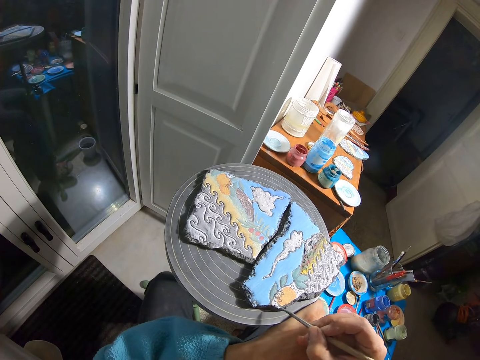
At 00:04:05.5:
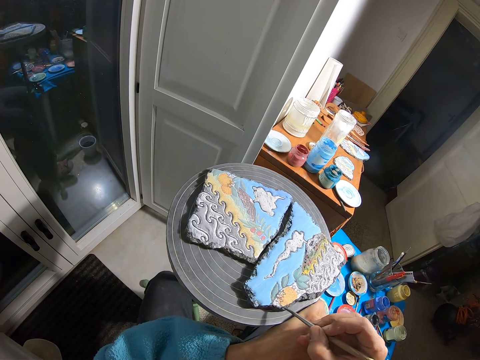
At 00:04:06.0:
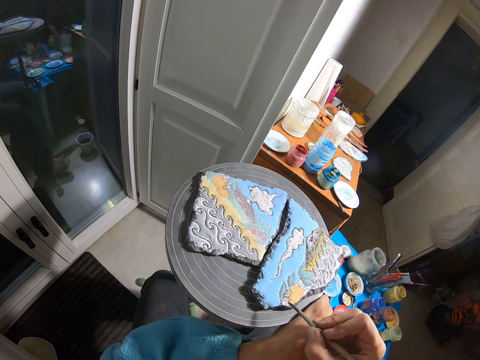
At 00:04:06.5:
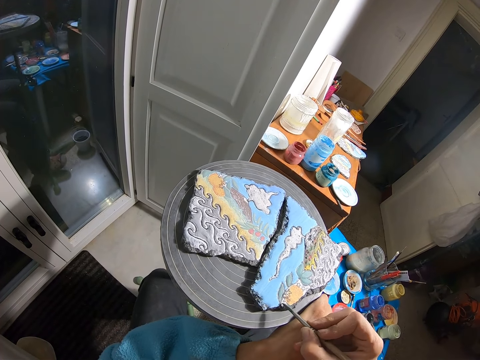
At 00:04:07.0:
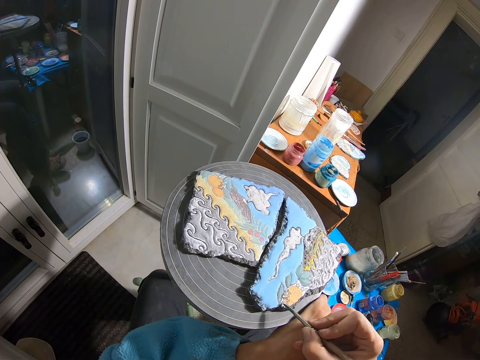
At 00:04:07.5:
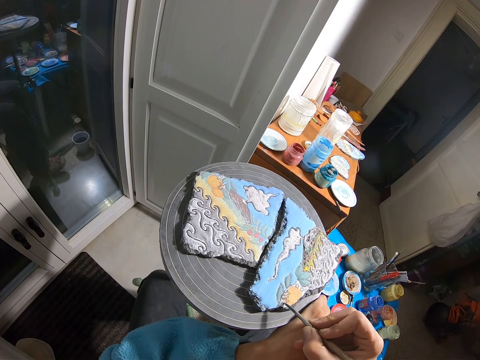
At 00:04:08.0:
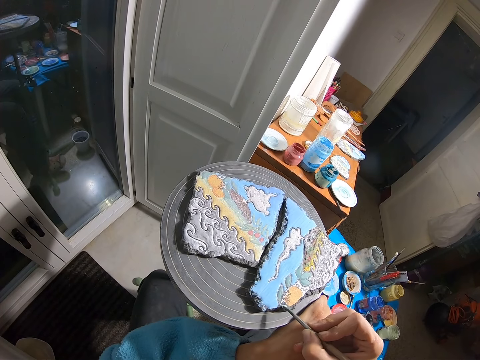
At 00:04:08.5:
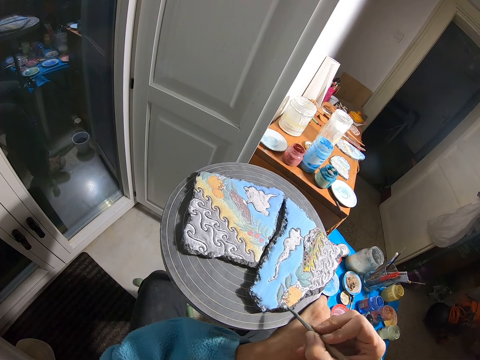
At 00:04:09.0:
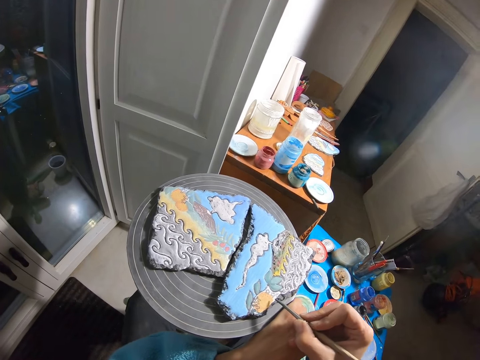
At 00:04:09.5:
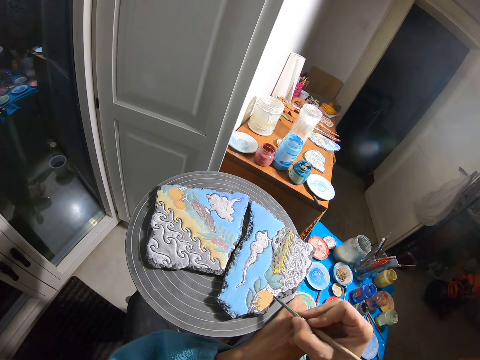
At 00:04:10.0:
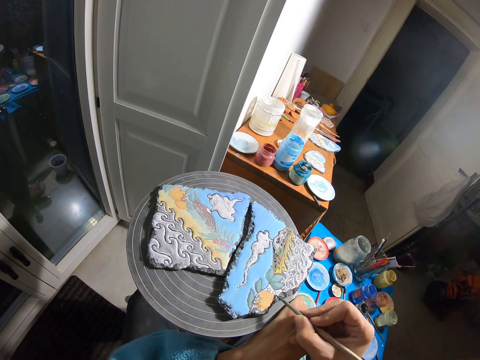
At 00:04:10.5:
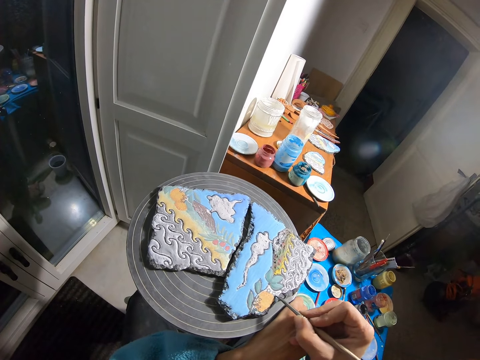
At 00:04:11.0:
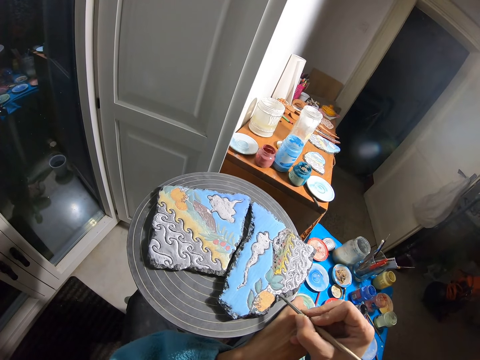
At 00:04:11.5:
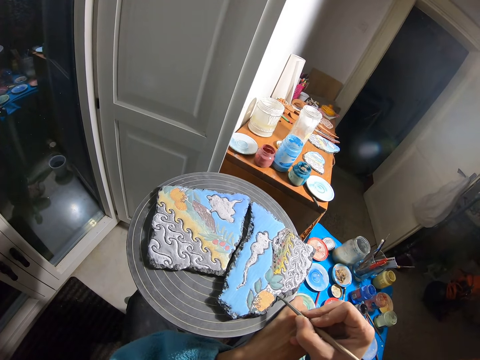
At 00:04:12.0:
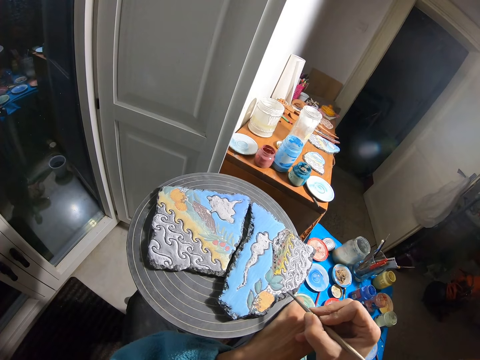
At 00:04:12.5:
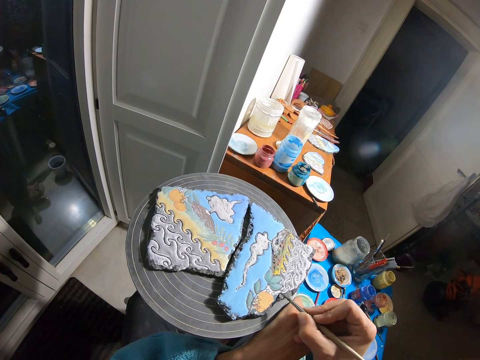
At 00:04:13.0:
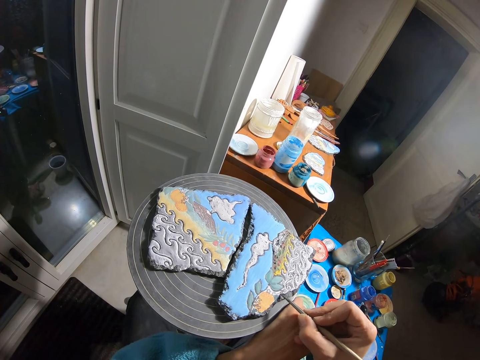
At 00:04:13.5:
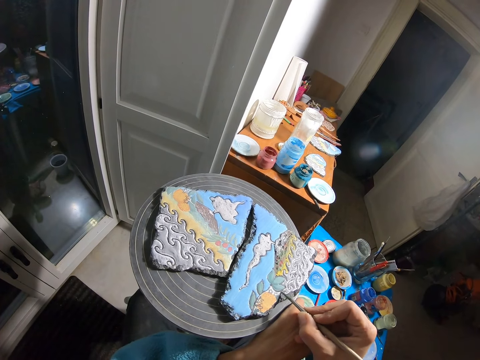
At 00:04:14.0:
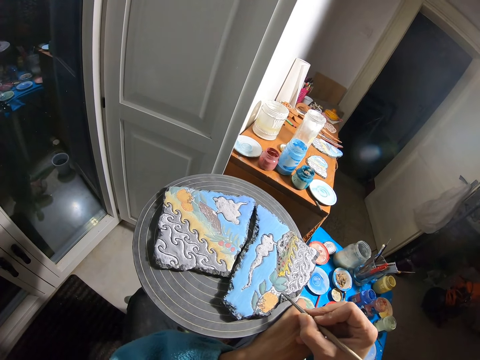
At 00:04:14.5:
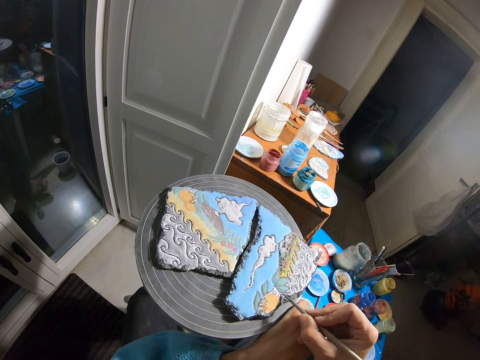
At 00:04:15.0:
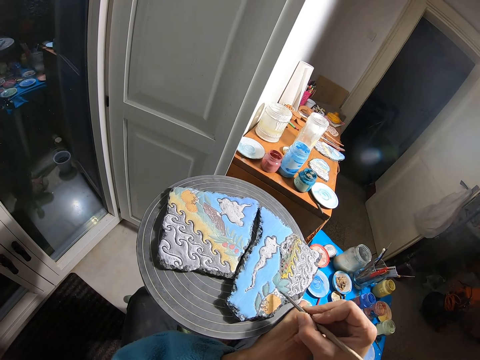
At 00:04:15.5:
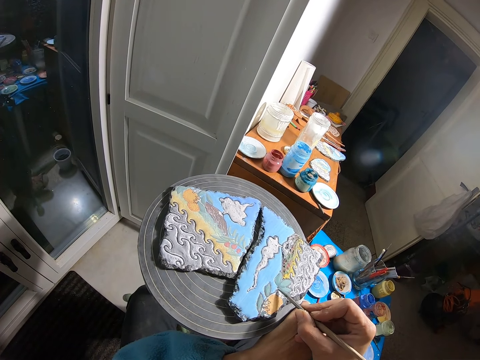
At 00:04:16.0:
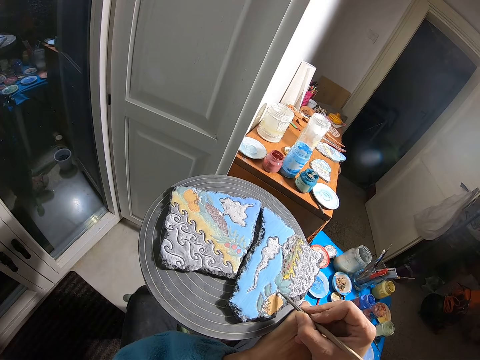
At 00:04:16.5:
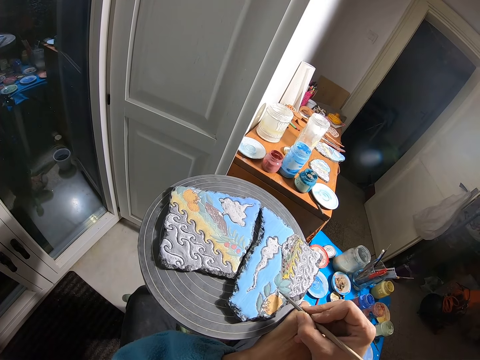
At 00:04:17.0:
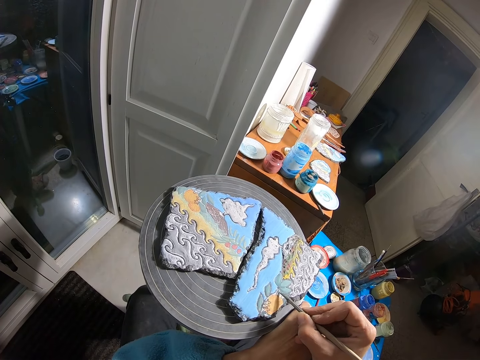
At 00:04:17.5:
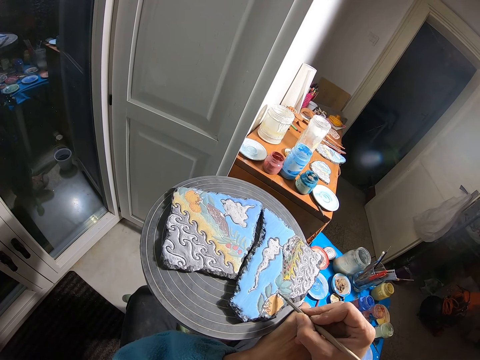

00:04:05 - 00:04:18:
The camera wearer paints the clay canvas with the paint brush in his right hand.

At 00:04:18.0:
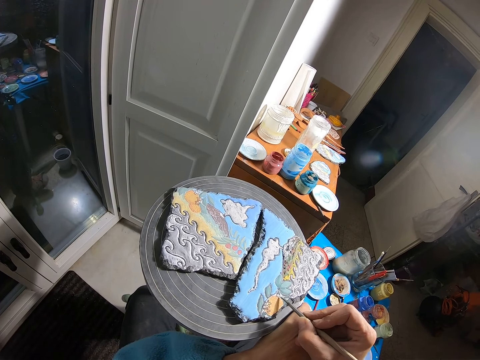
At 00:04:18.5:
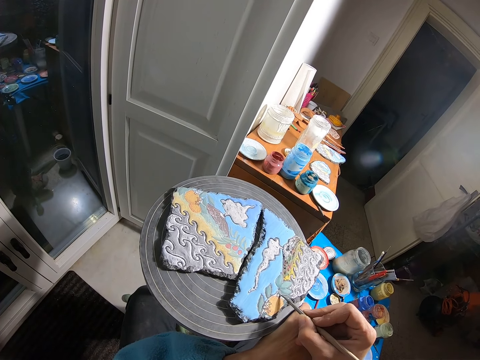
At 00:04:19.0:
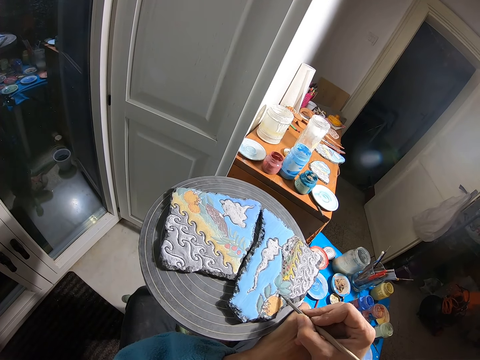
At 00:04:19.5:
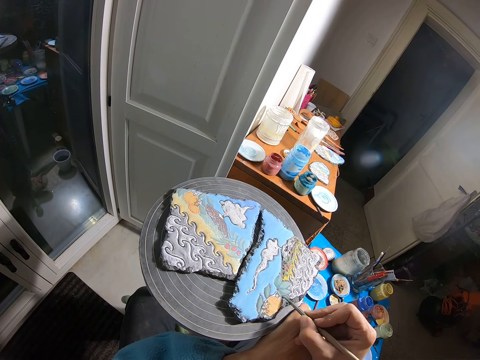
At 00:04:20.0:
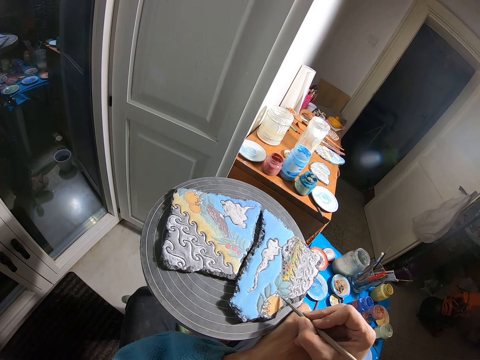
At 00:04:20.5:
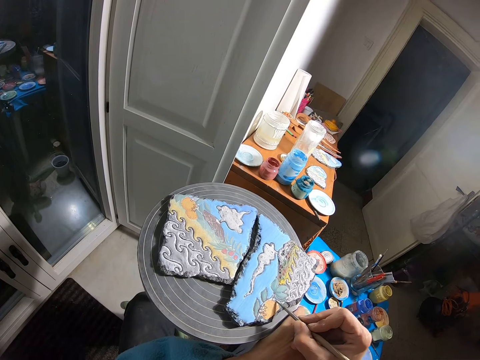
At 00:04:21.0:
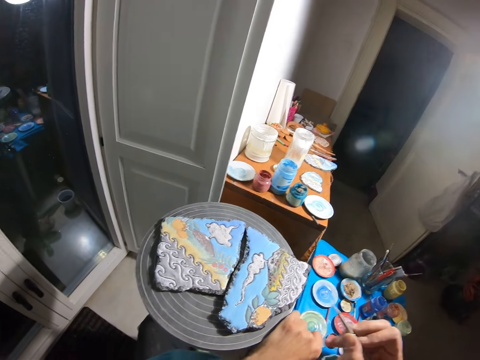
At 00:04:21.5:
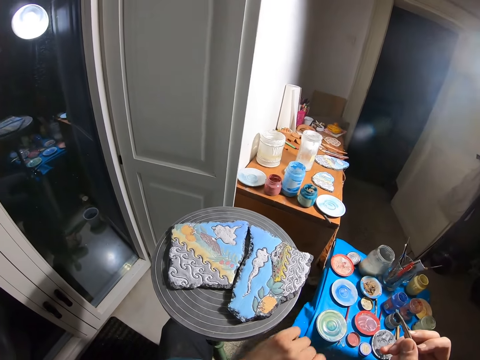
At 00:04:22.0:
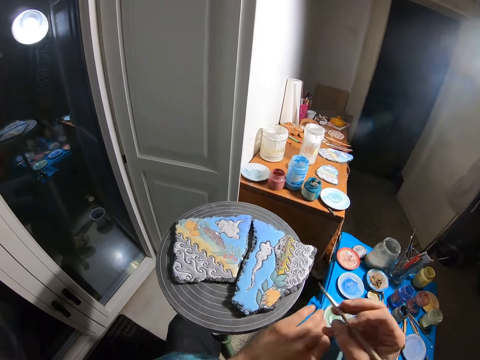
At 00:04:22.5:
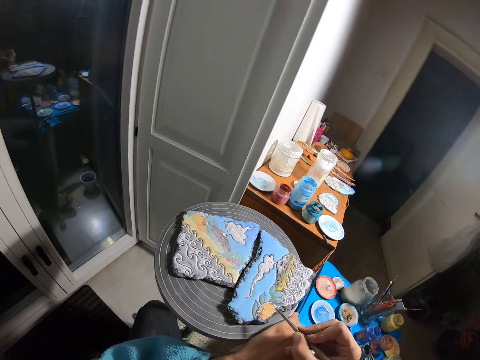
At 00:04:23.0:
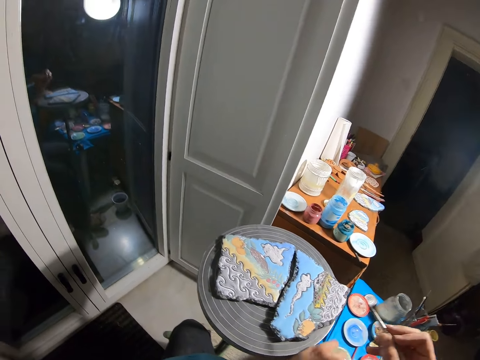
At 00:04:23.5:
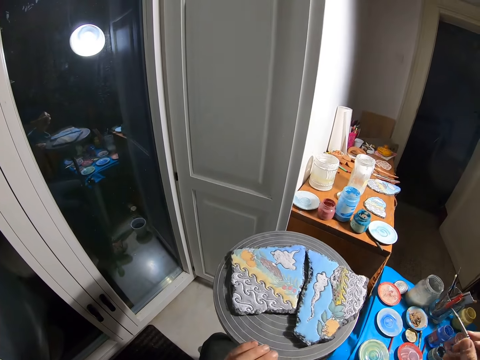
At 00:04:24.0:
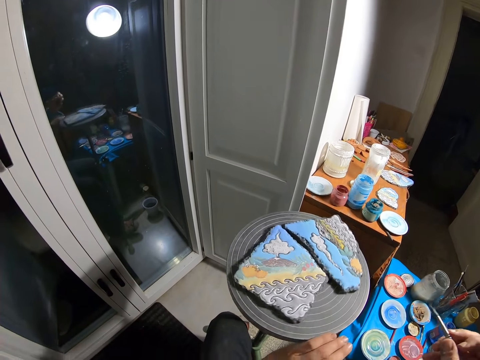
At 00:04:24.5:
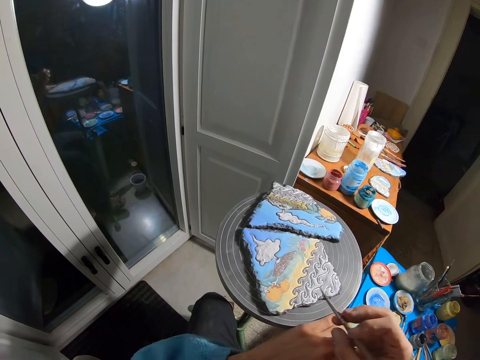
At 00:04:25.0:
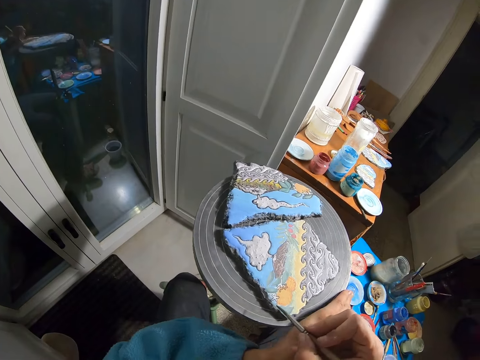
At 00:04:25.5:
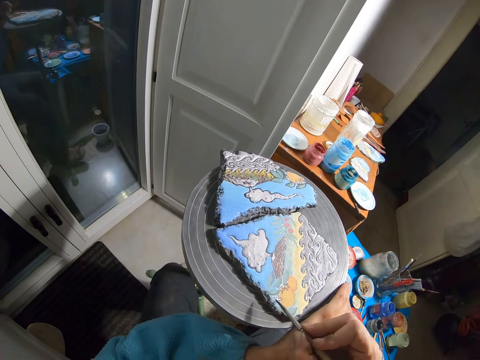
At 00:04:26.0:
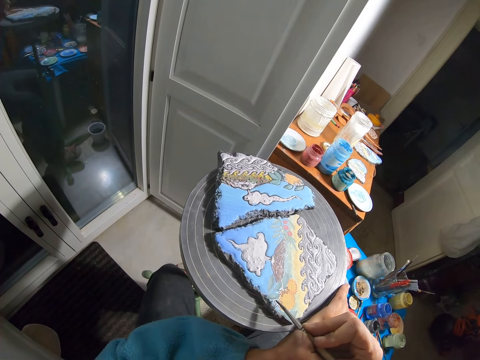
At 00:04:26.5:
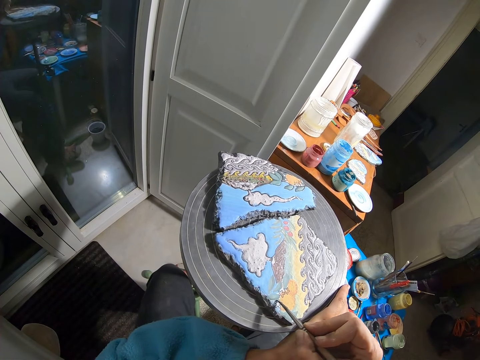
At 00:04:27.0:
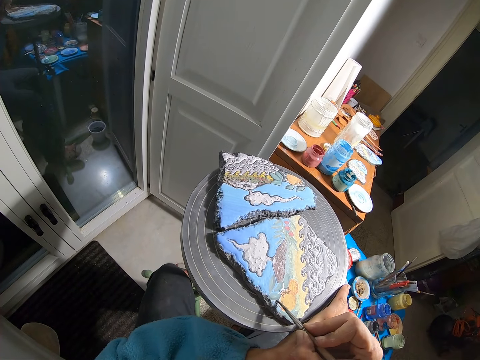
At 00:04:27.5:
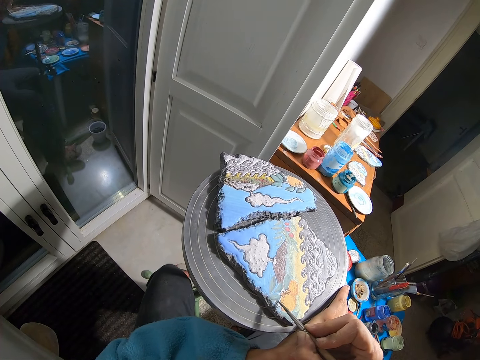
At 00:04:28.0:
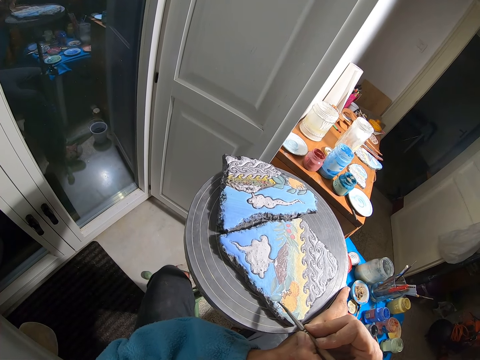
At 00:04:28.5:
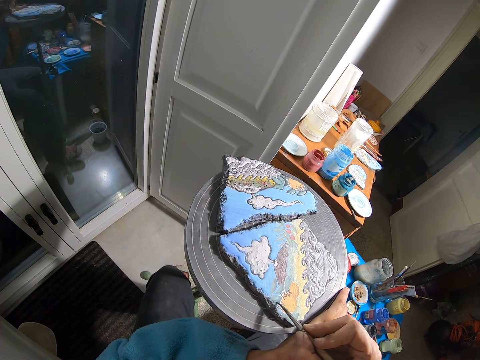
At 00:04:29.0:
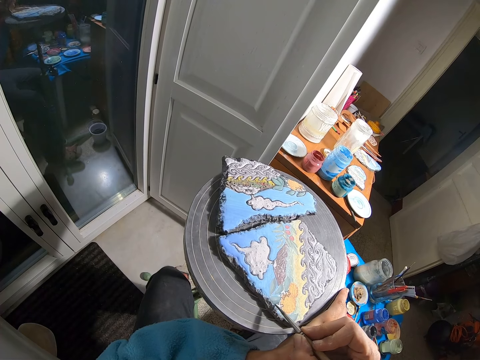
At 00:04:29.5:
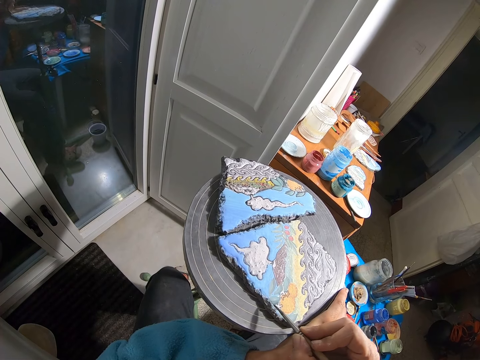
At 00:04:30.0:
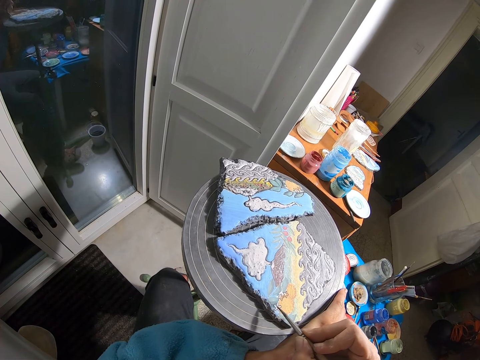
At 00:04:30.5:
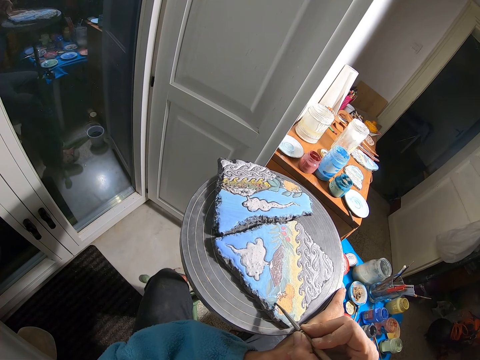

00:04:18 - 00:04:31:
The camera wearer turns the table. He adjusts a stool with his left hand. He paints the clay canvas with the paint brush in his right hand.
